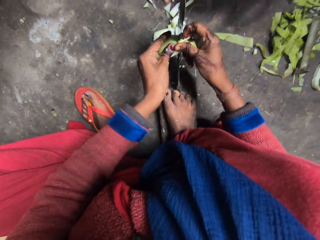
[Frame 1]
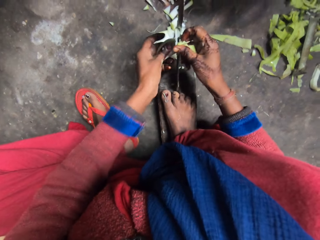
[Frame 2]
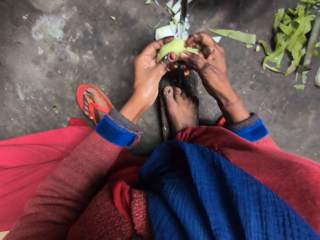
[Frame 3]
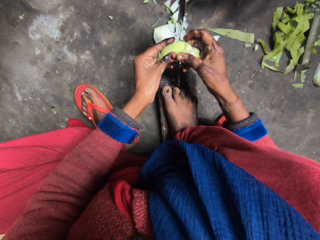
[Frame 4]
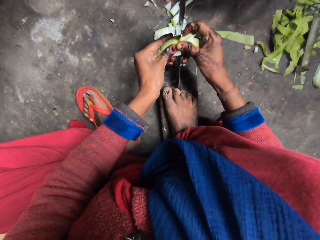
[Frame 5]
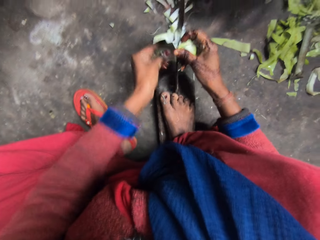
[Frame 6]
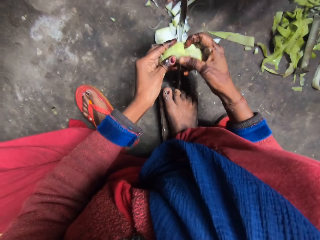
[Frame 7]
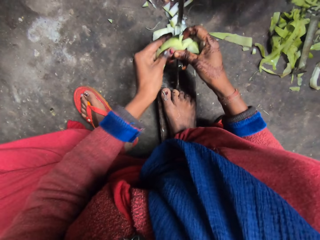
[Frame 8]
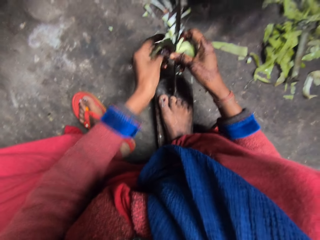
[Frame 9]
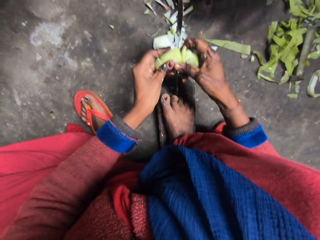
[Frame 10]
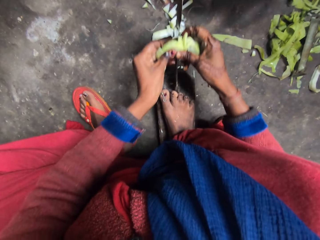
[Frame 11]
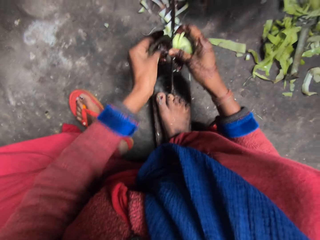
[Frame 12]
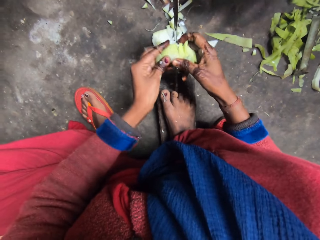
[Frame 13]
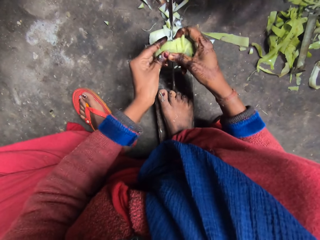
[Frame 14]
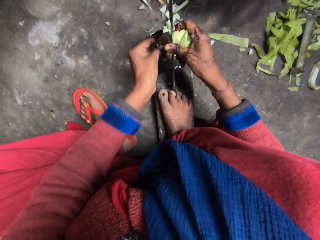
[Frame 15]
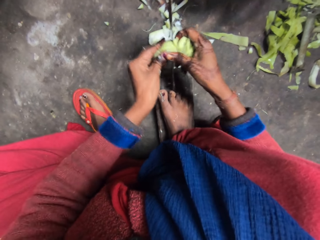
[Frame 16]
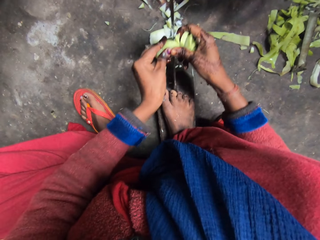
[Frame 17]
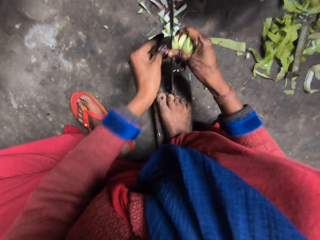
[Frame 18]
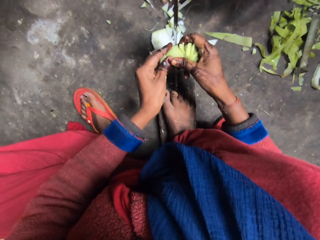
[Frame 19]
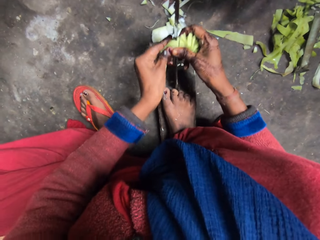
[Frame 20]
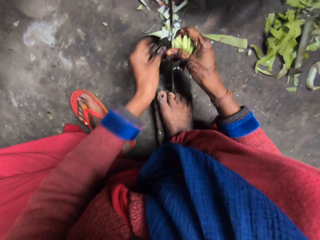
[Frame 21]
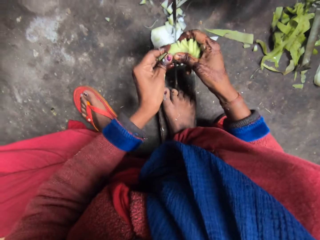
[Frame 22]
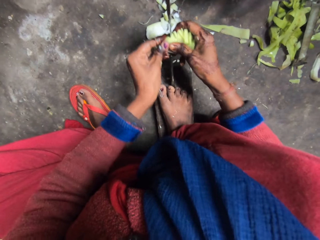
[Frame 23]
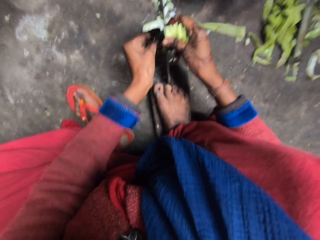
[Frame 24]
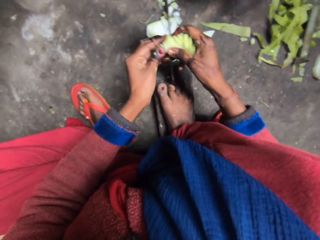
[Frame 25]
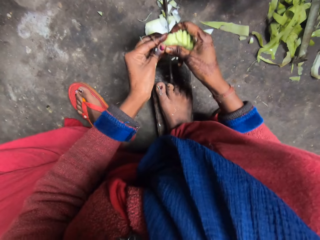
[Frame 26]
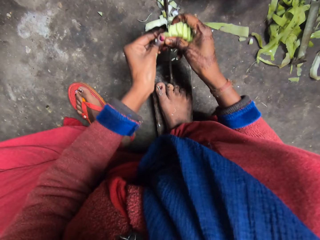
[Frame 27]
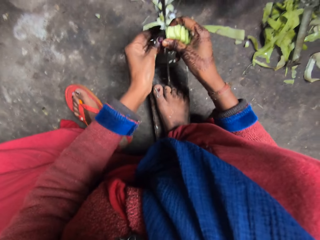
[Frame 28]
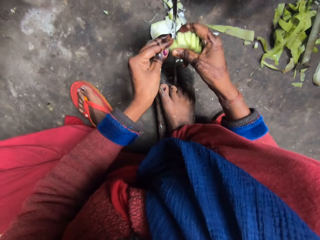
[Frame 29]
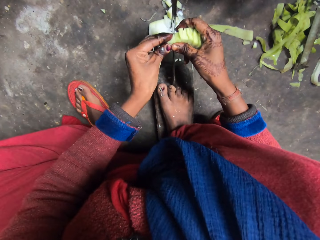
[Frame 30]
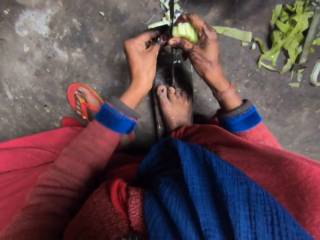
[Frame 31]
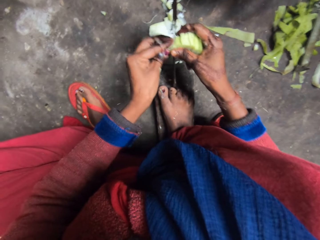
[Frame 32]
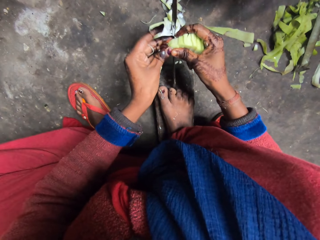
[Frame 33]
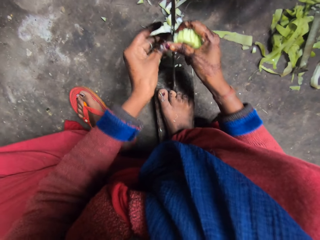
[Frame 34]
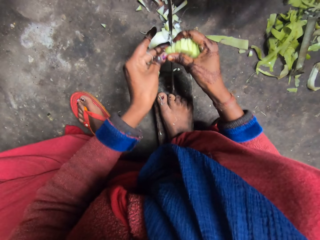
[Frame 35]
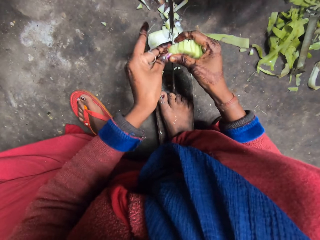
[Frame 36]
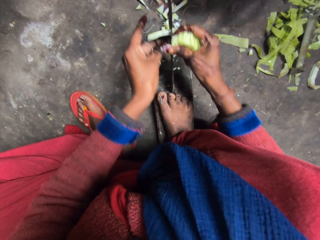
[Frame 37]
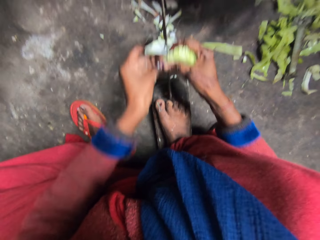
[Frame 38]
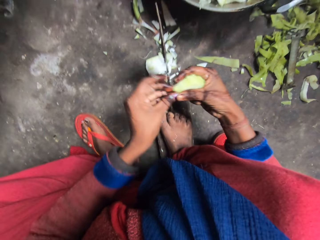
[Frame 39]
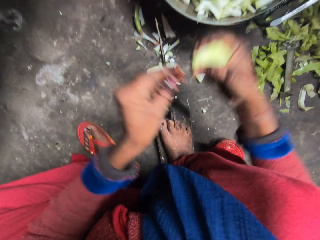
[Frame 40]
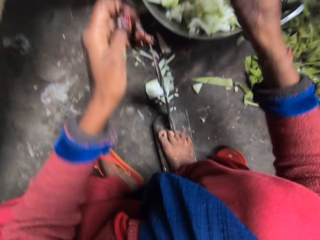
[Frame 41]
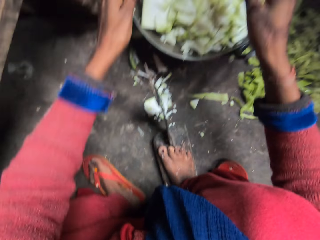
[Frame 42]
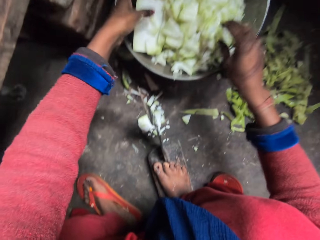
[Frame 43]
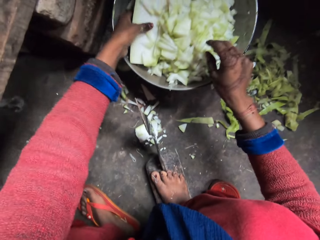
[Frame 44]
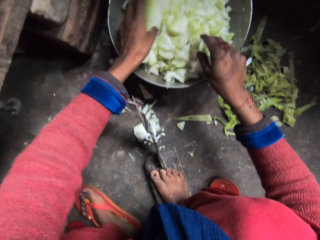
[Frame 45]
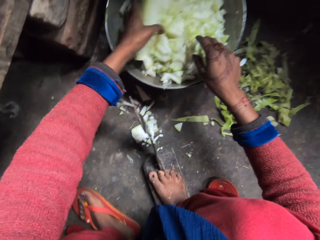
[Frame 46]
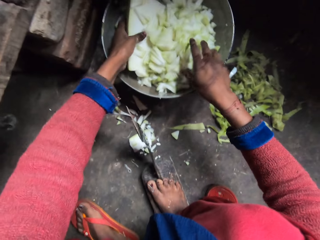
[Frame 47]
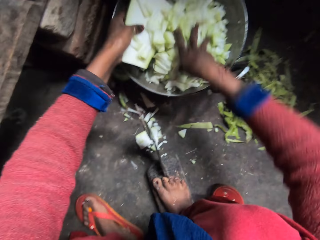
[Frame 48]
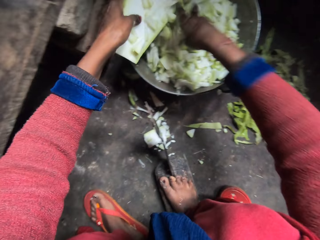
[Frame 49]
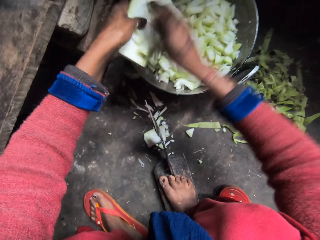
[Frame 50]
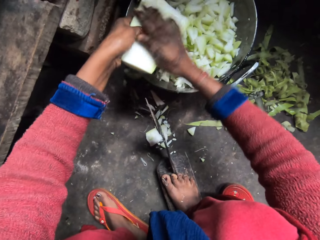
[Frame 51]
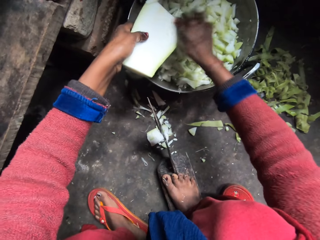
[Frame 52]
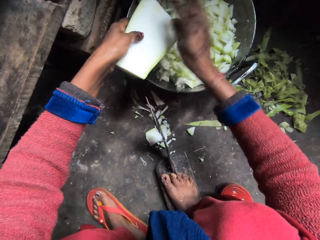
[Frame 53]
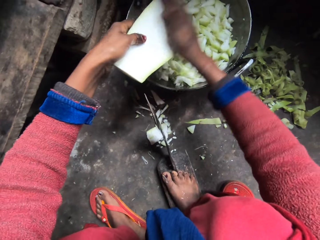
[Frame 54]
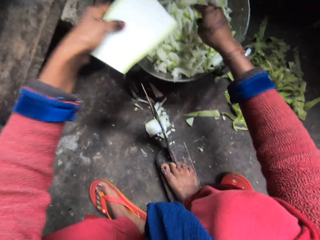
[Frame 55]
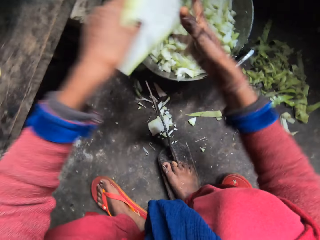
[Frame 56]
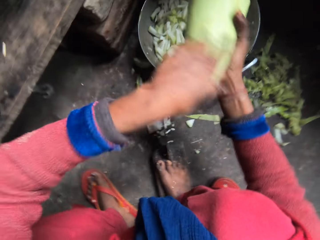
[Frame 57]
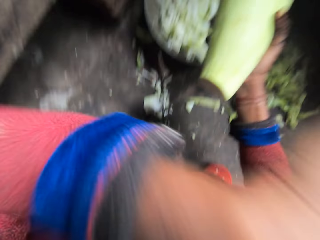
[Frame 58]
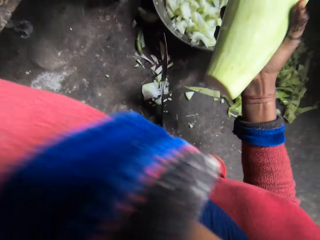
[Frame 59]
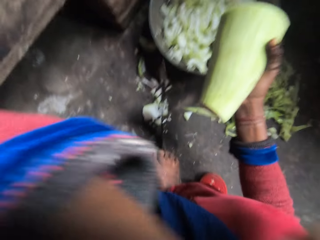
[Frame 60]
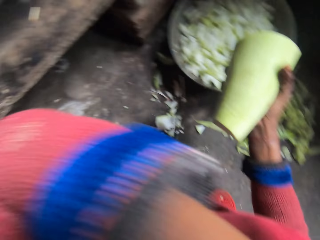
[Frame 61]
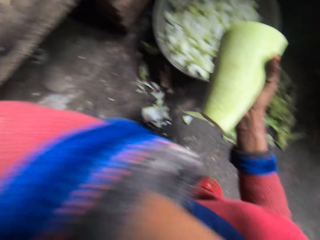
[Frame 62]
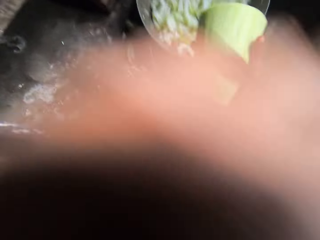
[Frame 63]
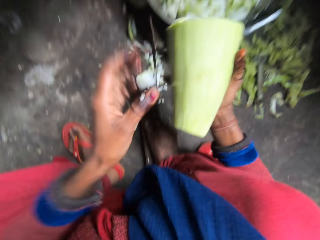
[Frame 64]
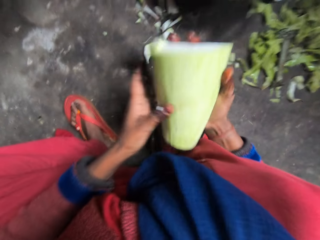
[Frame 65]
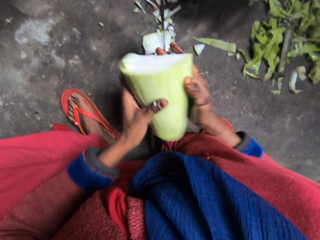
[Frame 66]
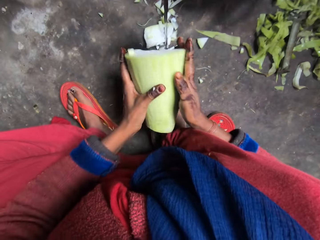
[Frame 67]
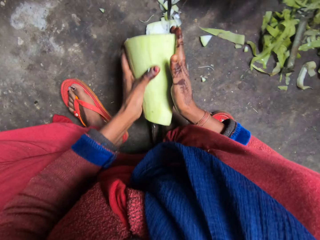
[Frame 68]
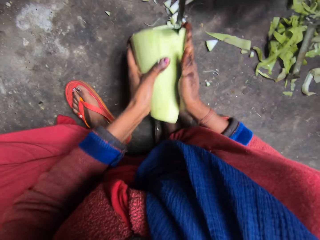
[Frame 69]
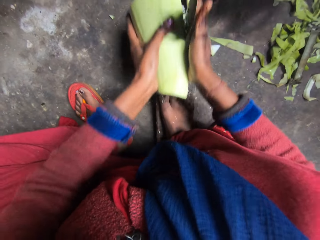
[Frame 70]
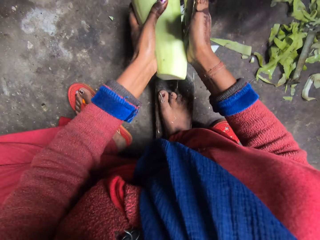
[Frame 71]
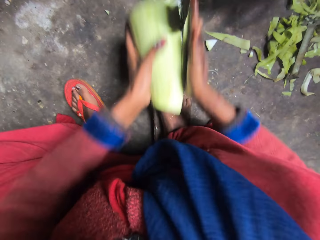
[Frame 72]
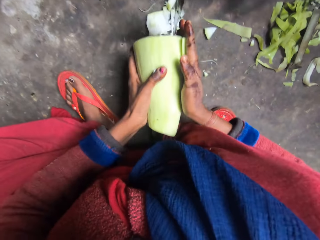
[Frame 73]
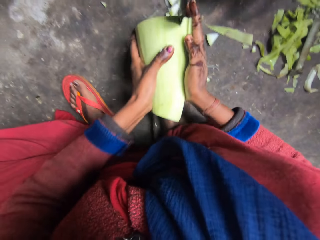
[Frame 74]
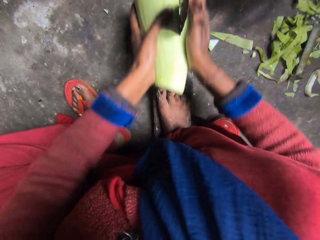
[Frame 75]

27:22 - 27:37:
The camera wearer puts the bottle gourd slices in her right hand in the pot on the floor. She picks a piece of bottle gourd in the pot with her left hand. She moves the bottle gourd. She adjusts the slices of bottle gourds in the pot with her right hand. She glides her right hand over the piece of bottle gourd in her left hand. She passes the bottle gourd to her right hand. She cleans her face with her left arm. She holds the bottle gourd with the other hand. She moves her hand towards the face. She moves her hand away from the face. She holds the bottle gourd with both hands. She slices the bottle gourd with the blade of the bati knife.

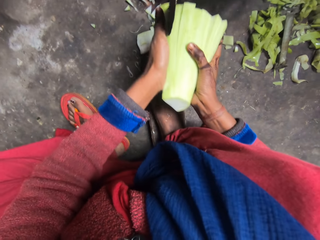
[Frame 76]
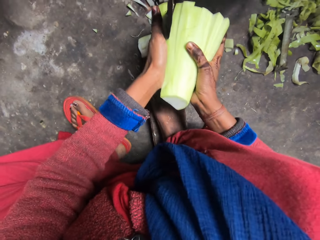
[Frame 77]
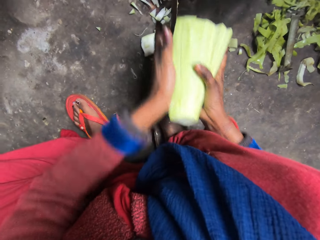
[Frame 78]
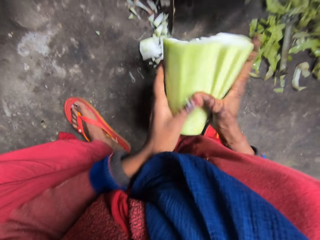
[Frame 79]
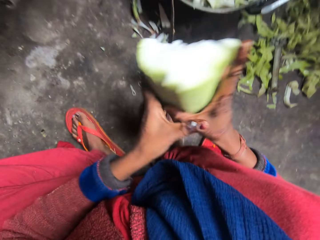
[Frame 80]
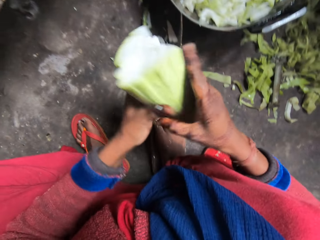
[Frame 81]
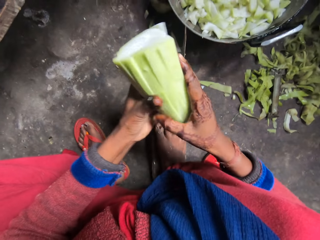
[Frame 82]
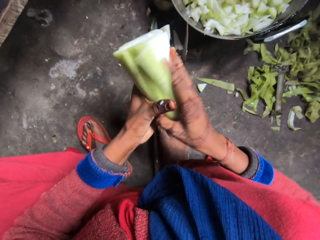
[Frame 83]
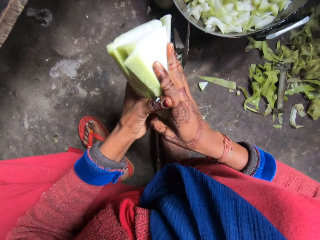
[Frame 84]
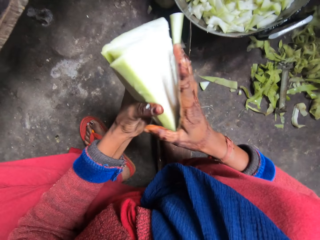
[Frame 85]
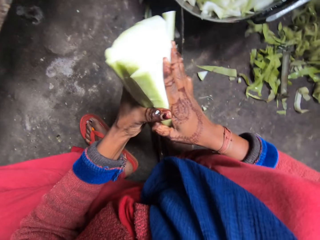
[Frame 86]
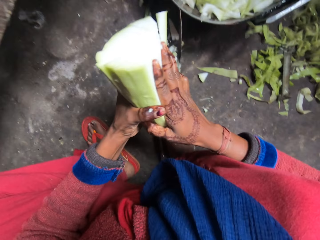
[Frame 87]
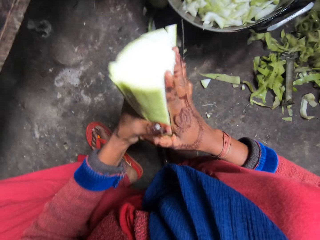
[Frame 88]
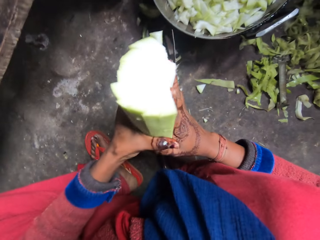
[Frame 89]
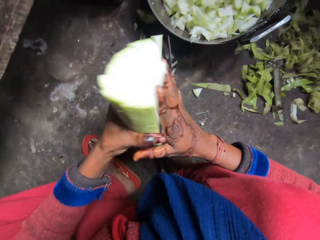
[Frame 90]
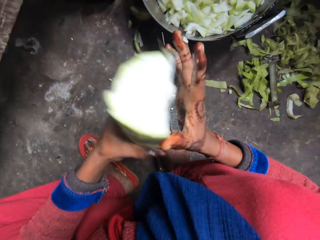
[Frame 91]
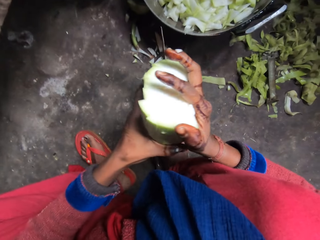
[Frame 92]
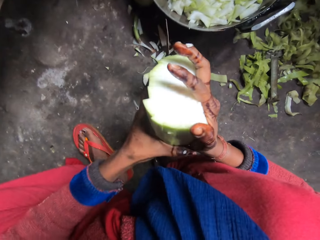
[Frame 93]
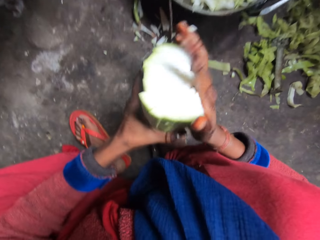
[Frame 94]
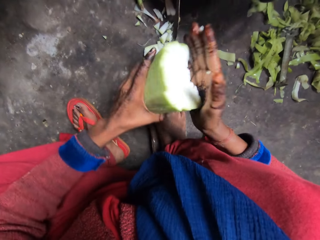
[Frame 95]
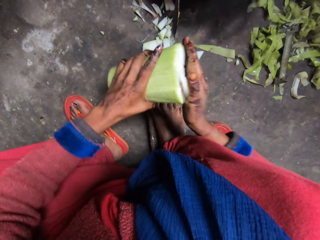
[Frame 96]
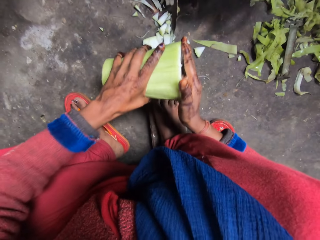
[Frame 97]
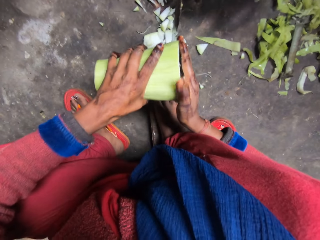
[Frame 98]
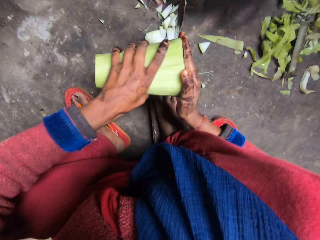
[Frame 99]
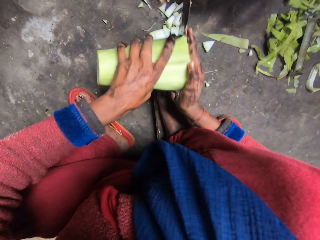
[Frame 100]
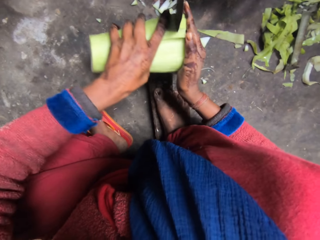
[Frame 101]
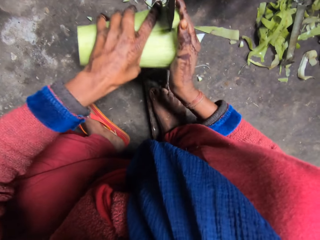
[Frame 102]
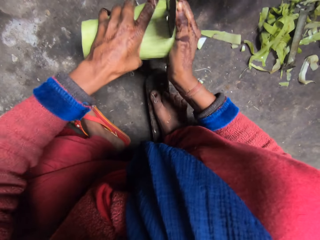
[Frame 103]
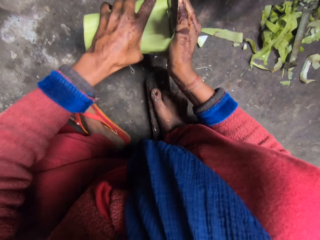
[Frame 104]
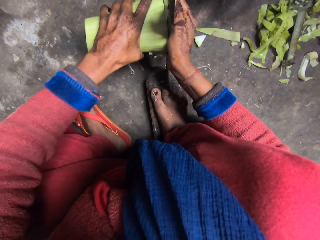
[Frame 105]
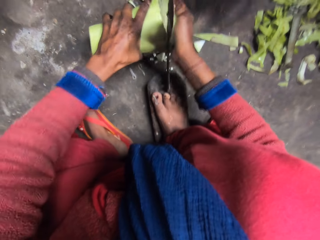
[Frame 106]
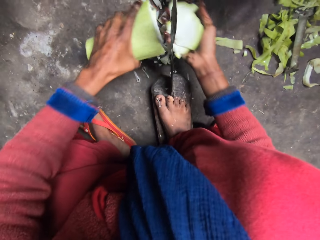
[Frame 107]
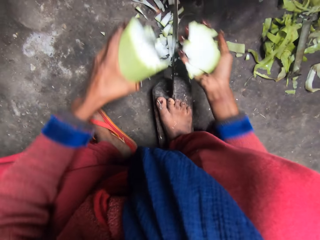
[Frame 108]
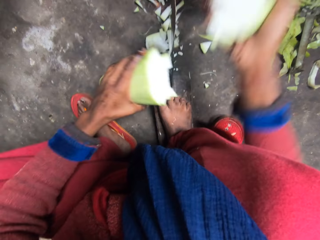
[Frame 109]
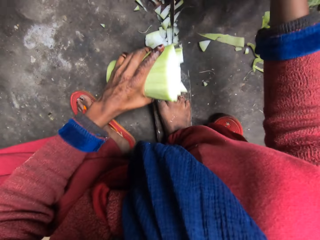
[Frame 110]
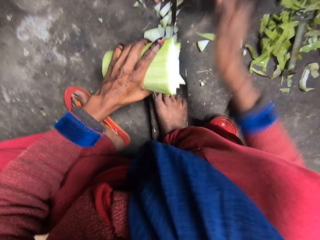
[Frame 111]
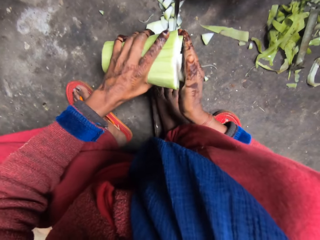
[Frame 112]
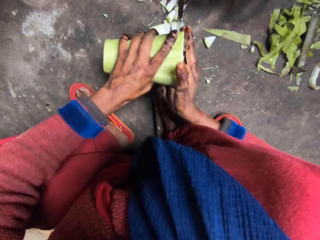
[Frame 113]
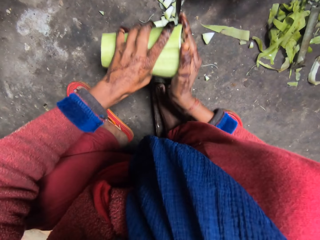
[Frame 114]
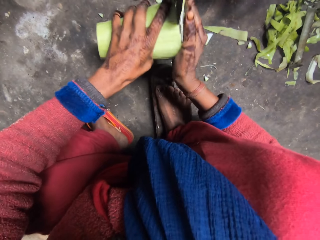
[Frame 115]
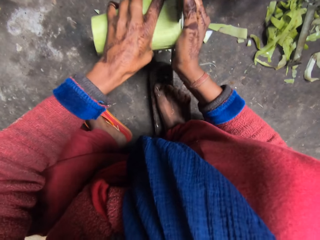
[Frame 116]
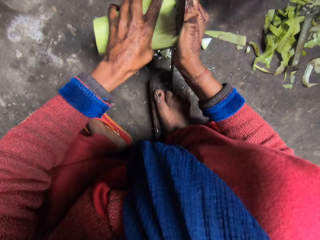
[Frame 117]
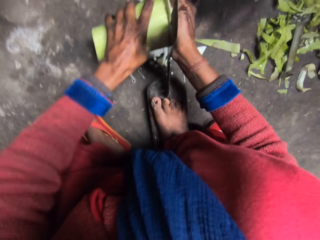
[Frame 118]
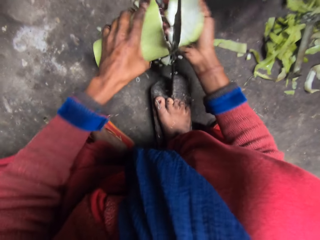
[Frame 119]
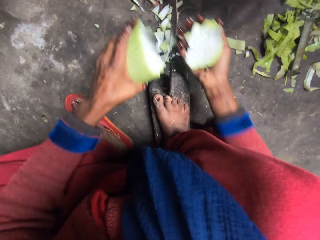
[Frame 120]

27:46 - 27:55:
The camera wearer adjusts the bottle gourd. She slices the bottle gourd with the blade of the bati knife. She puts the bottle gourd slices in her right hand in the pot on the floor. She slices the bottle gourd with the blade of the bati knife.
